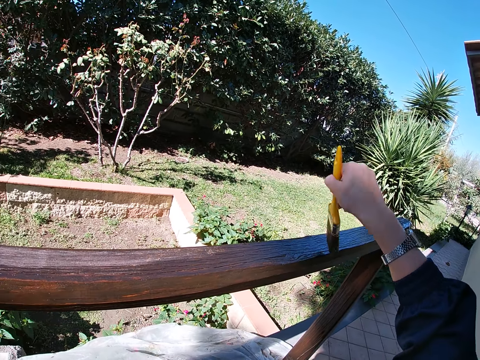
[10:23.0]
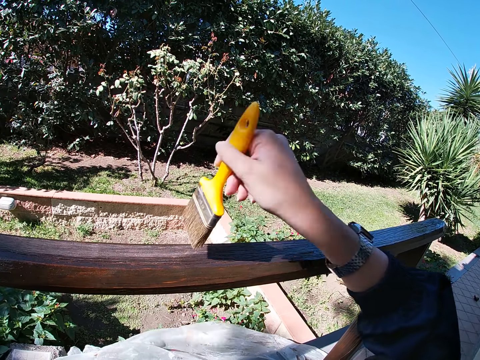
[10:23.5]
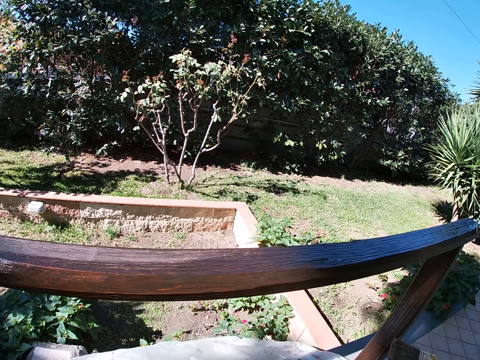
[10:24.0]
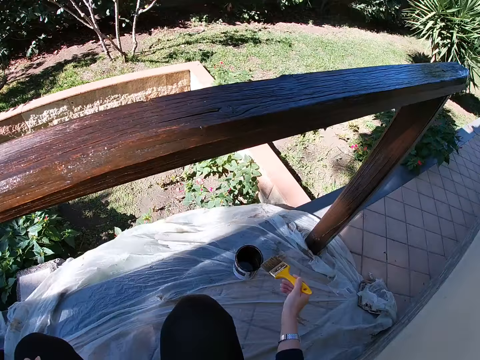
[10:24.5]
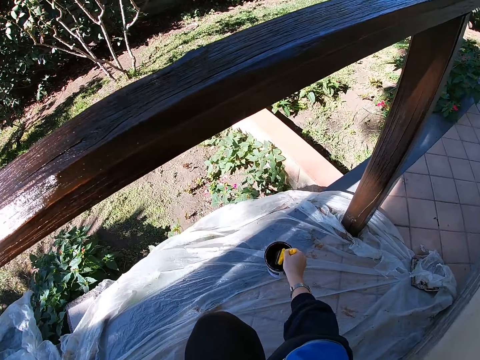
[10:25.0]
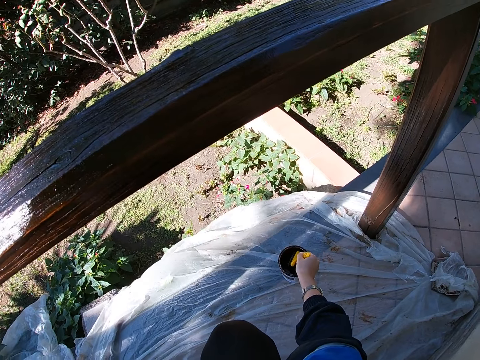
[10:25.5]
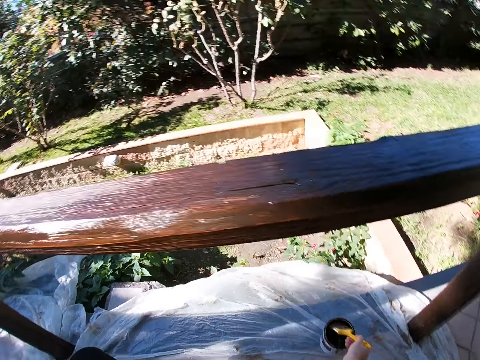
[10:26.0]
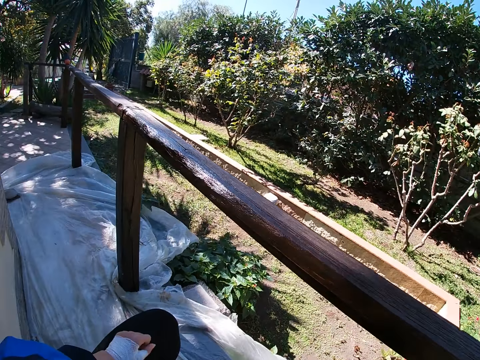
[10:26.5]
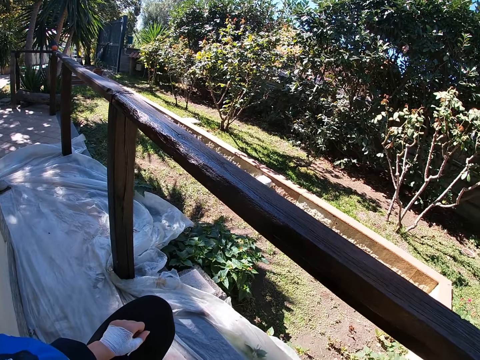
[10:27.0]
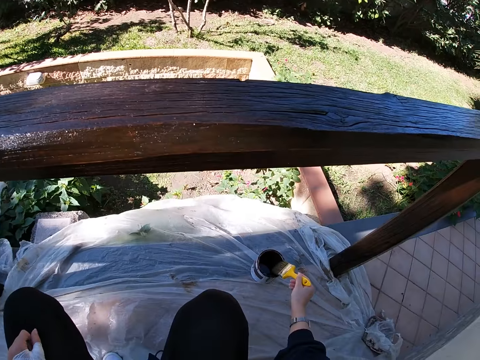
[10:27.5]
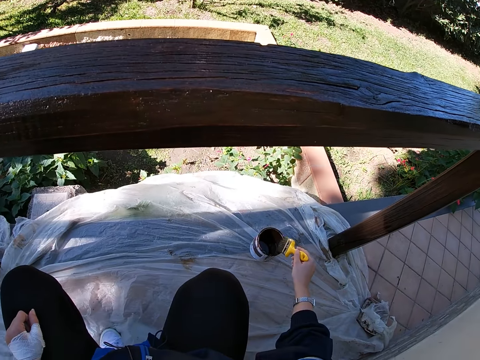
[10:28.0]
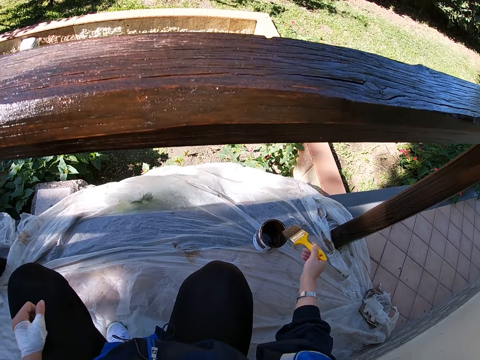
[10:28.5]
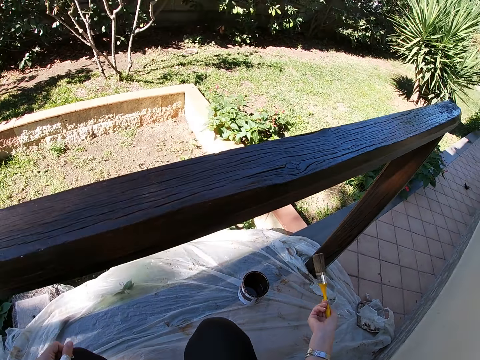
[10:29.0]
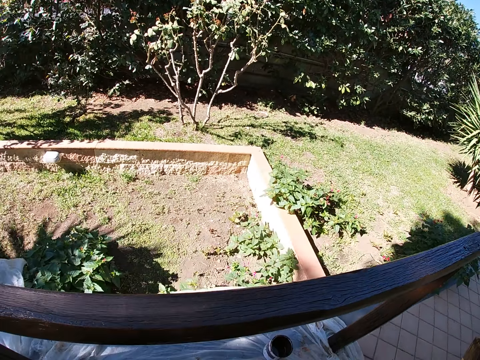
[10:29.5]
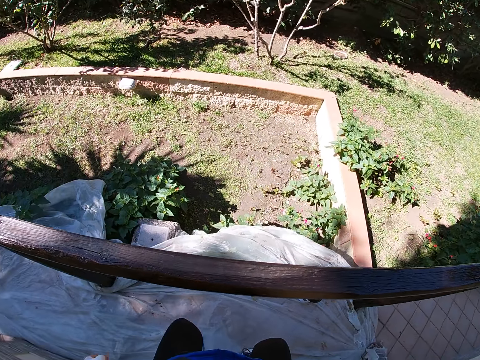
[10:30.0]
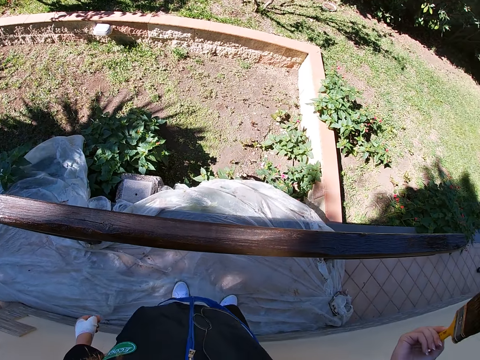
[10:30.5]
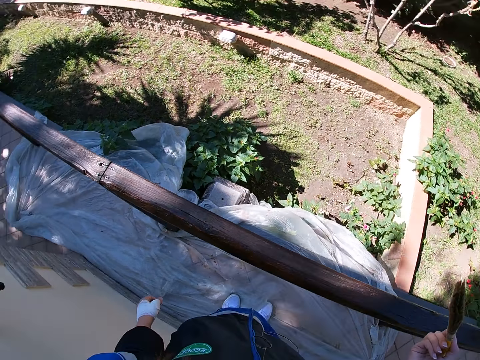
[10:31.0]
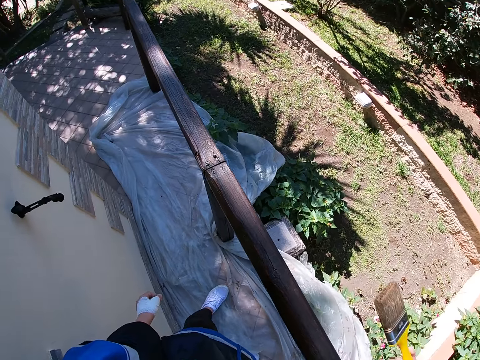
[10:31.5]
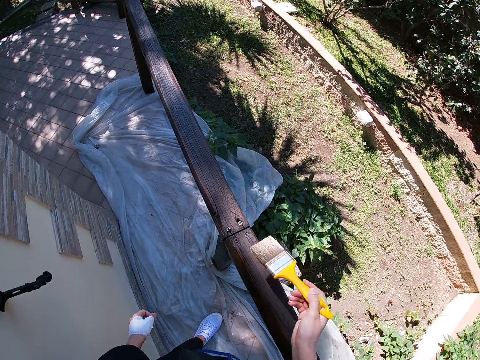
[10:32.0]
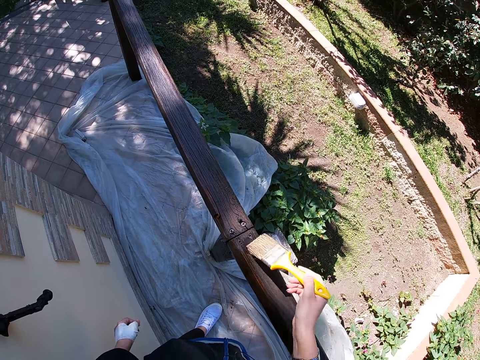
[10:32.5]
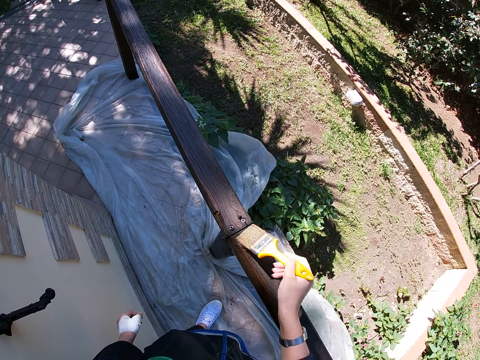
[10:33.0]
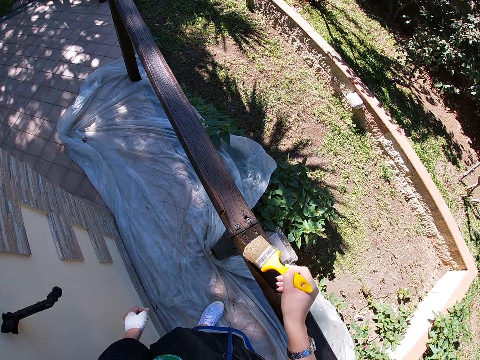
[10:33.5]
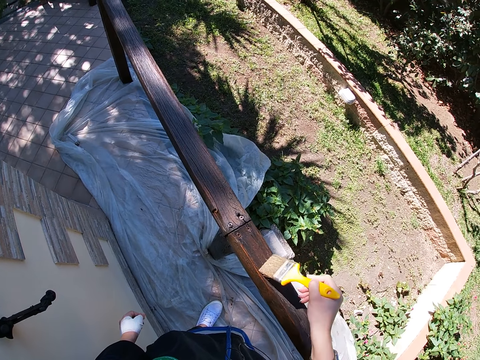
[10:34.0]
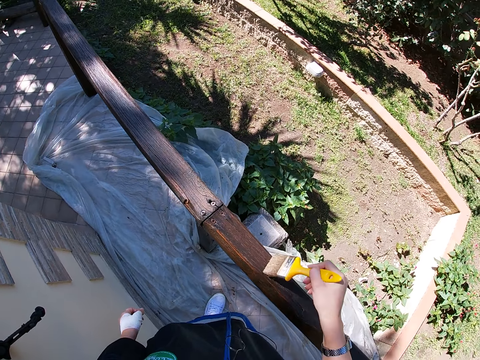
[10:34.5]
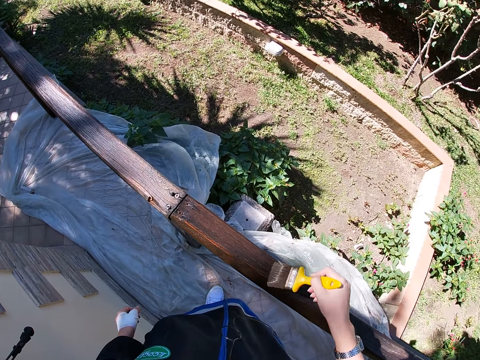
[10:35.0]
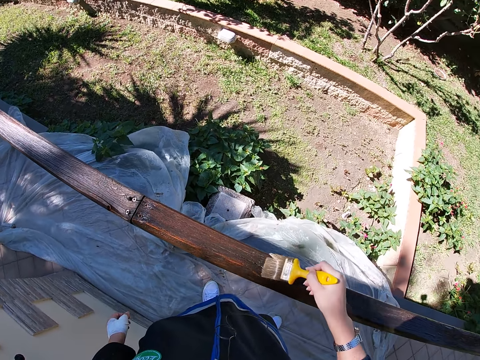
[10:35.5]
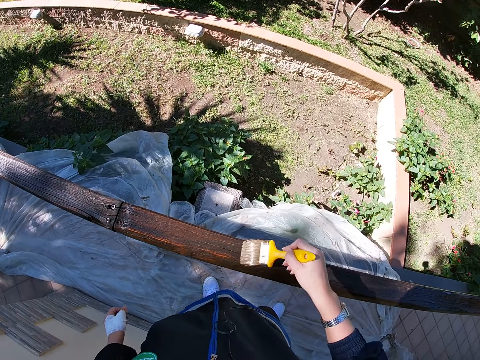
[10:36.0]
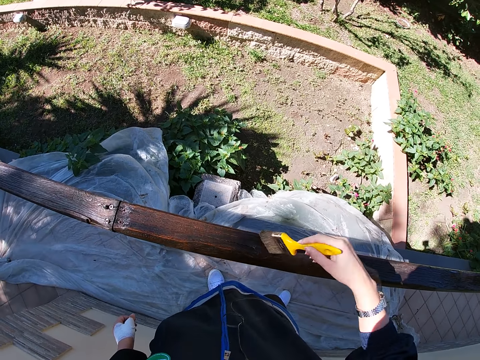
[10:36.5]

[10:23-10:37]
The camera wearer takes some paint from the paint can with the paint brush. They wipe the excess paint on the paint can. They stand up on the verandah. They paint the balcony rail with the paint brush.

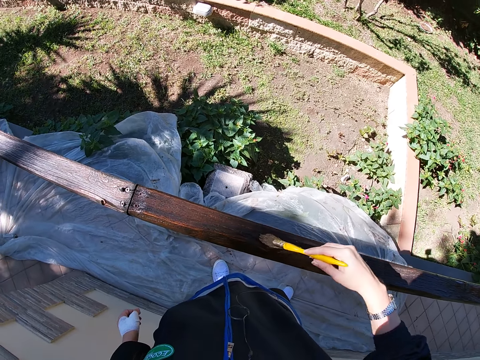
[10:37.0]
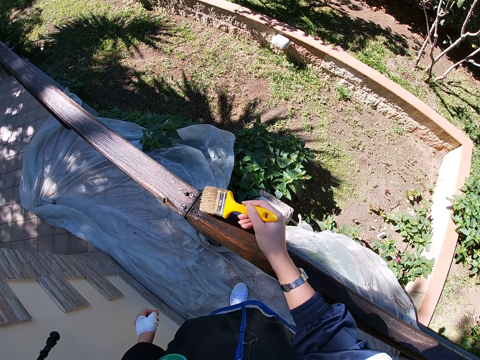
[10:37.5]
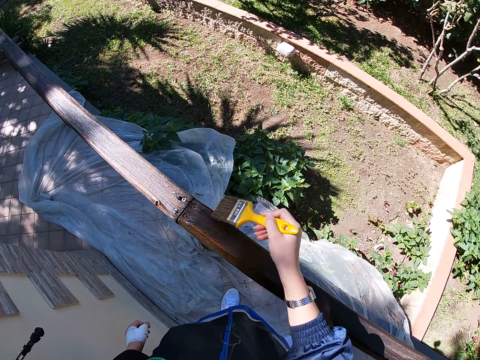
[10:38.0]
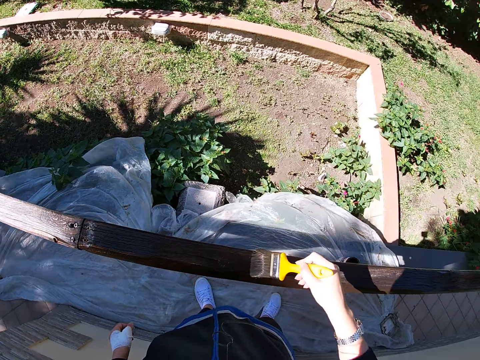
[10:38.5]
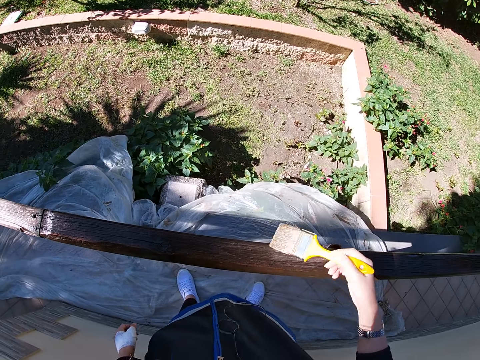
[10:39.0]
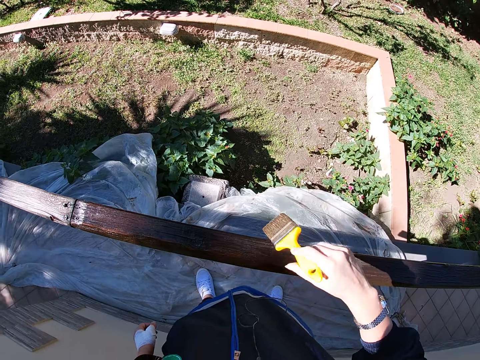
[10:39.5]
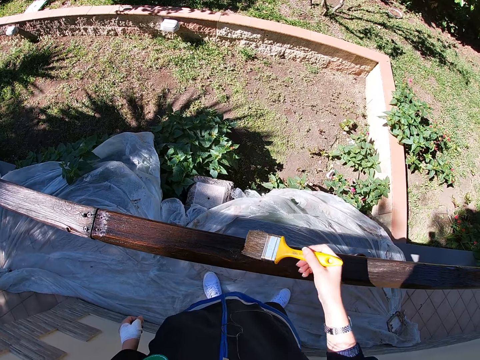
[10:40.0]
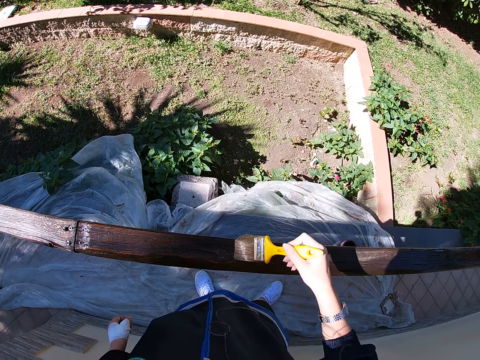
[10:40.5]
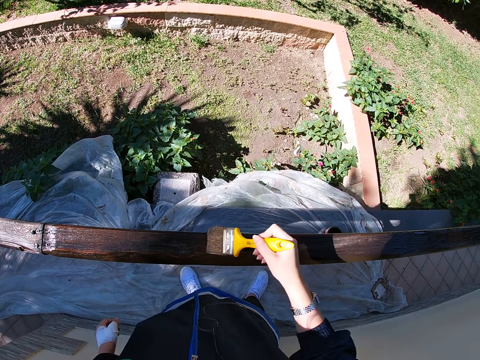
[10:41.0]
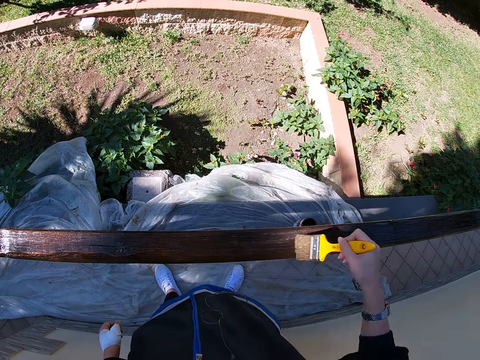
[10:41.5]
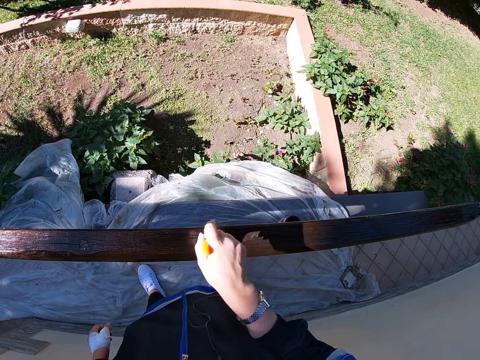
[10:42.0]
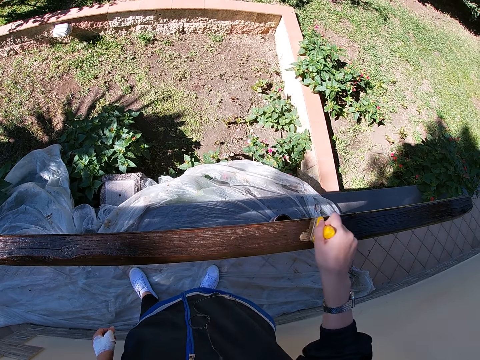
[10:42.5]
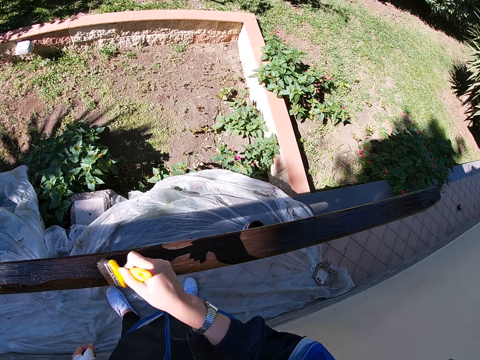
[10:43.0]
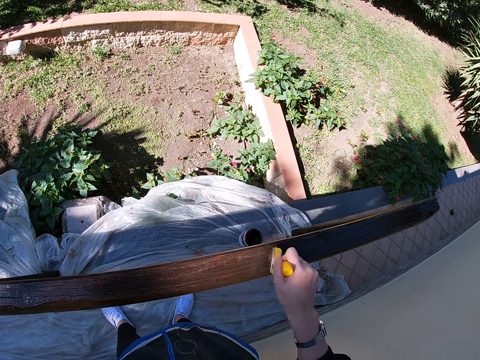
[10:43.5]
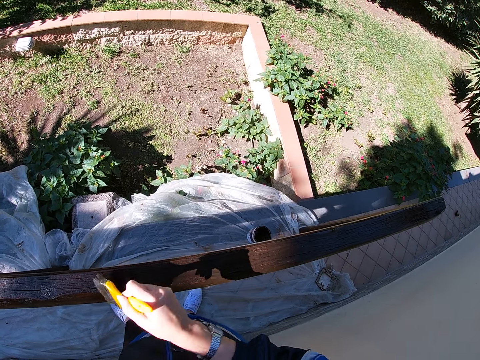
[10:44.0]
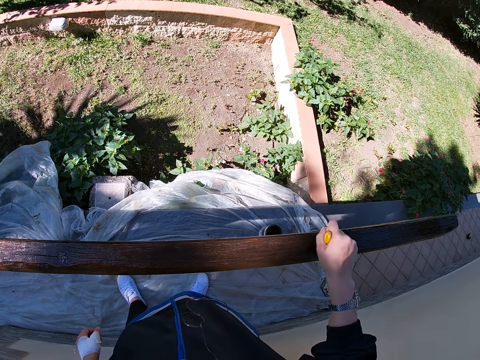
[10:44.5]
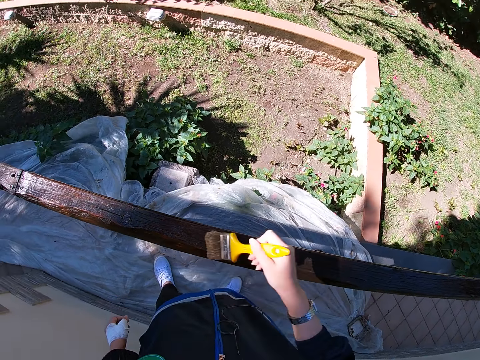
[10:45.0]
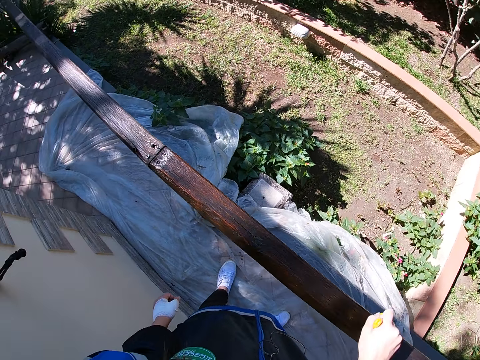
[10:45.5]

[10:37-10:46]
The camera wearer adjusts the paint brush. They paint the balcony rail with the paint brush.

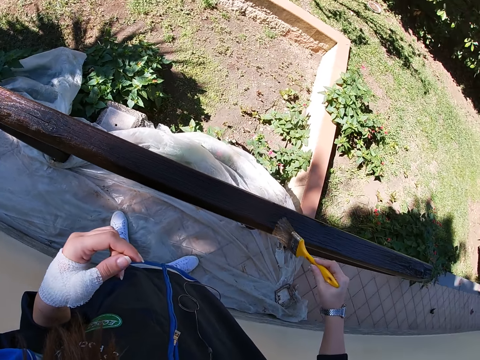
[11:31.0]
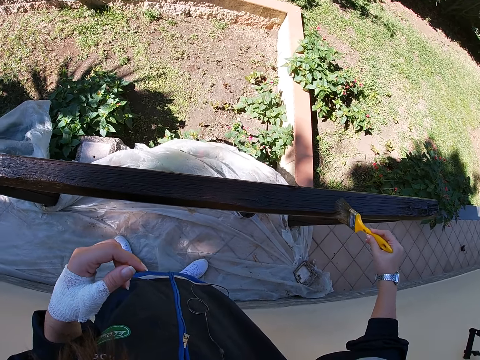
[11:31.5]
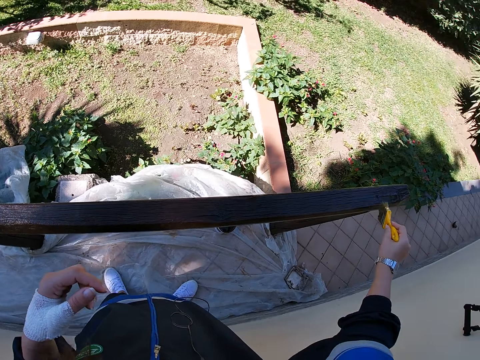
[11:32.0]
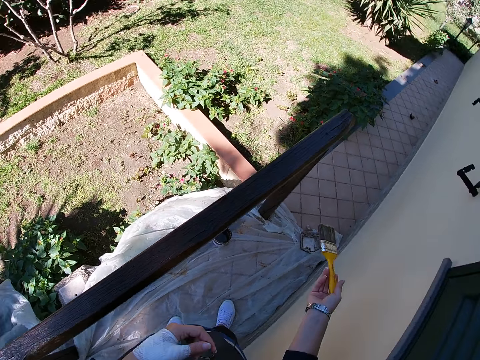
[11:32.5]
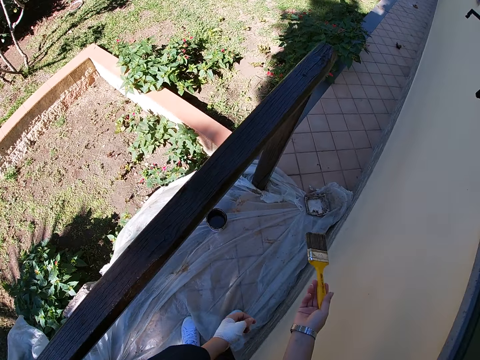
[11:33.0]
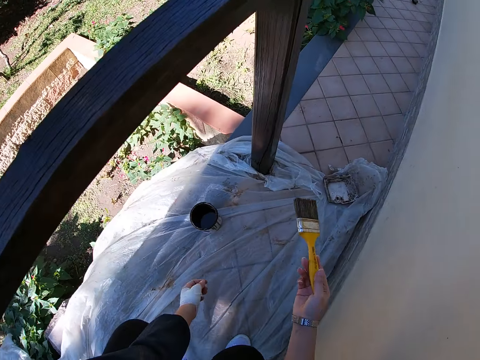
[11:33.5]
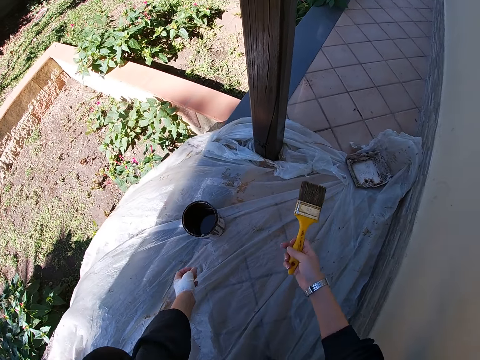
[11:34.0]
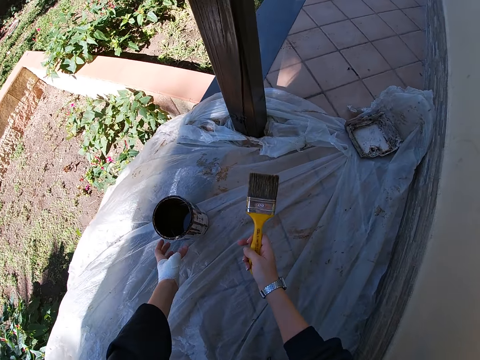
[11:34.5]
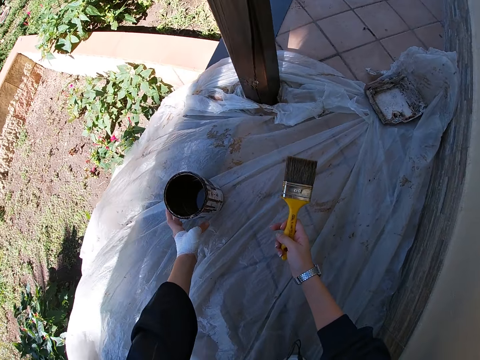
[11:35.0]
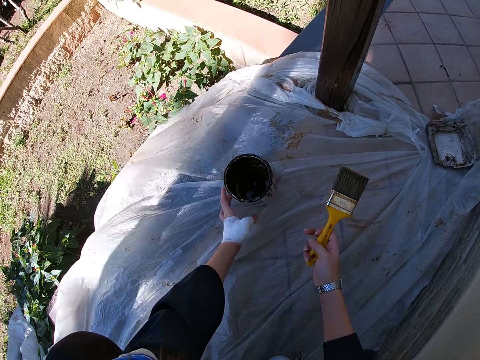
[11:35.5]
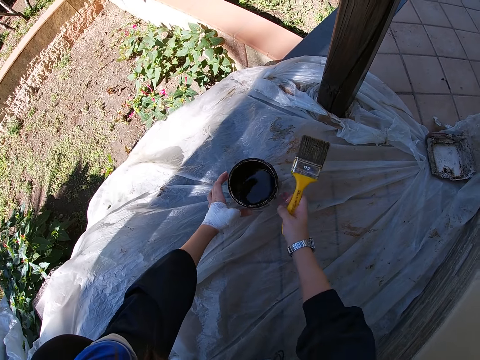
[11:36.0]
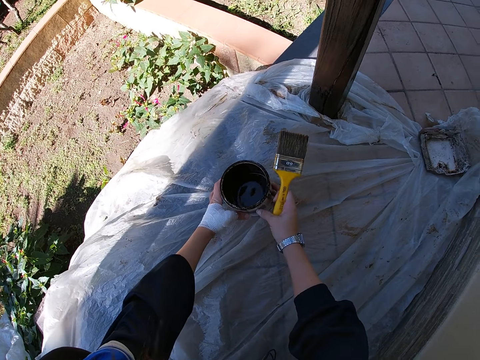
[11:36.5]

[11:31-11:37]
The camera wearer stops painting the balcony rail. They bend down. They squat on the verandah. They carry the paint can from the nylon on the balcony floor.
